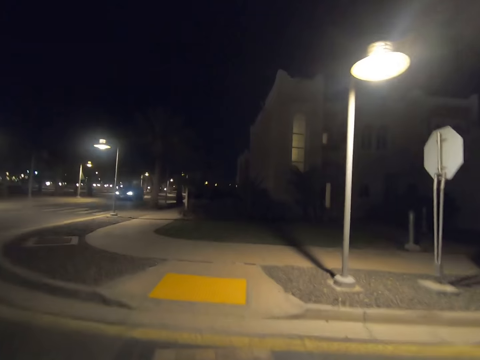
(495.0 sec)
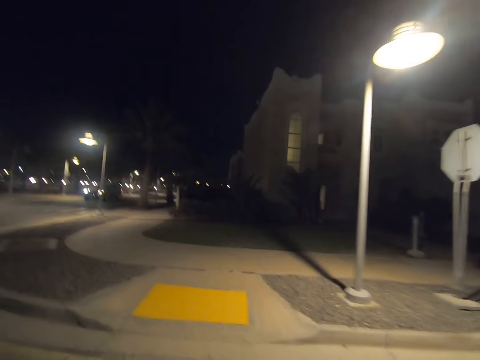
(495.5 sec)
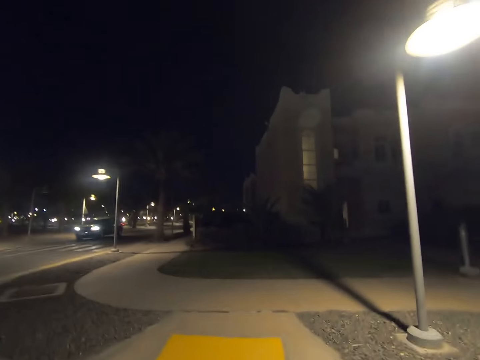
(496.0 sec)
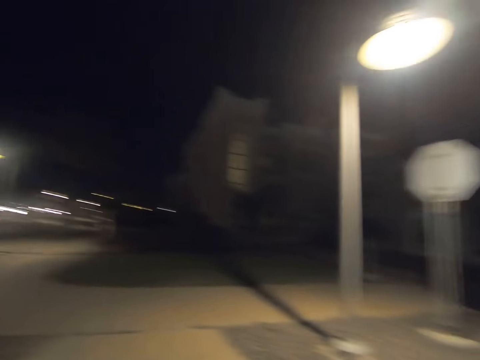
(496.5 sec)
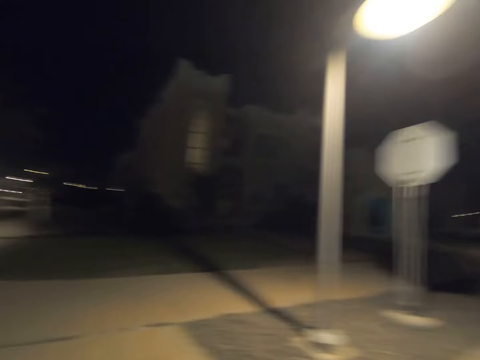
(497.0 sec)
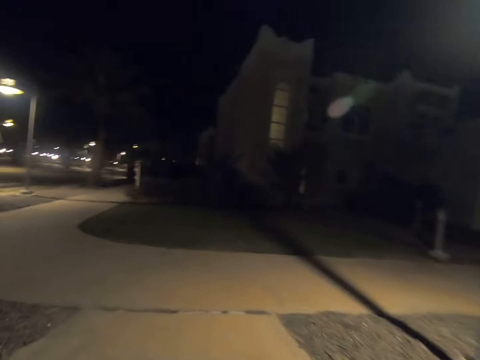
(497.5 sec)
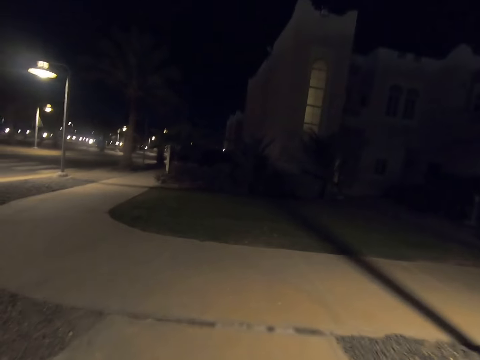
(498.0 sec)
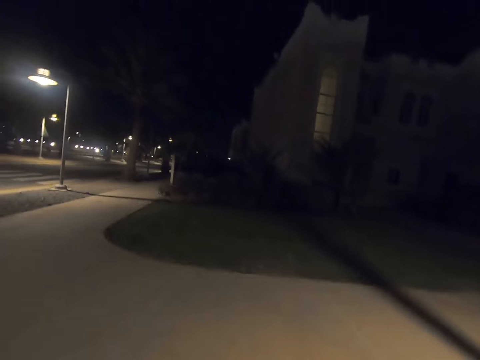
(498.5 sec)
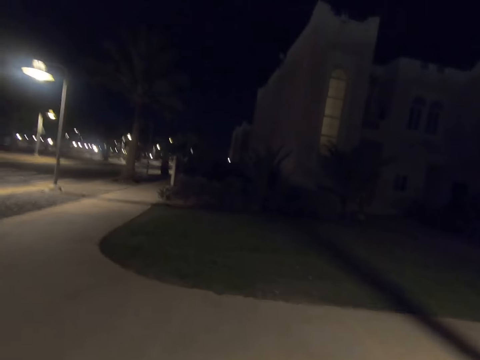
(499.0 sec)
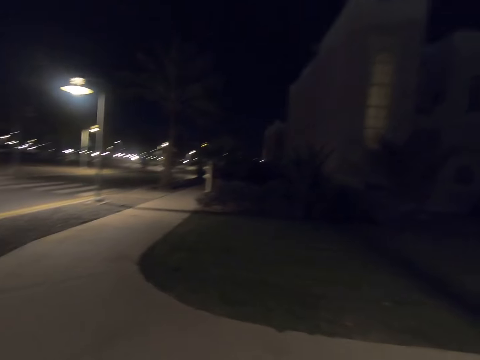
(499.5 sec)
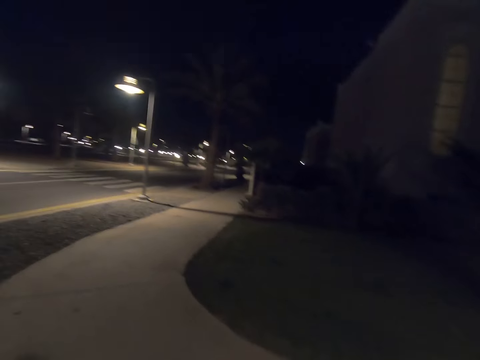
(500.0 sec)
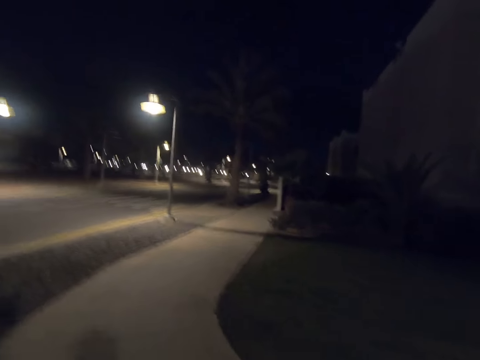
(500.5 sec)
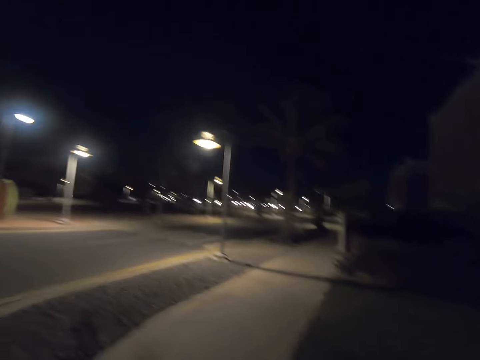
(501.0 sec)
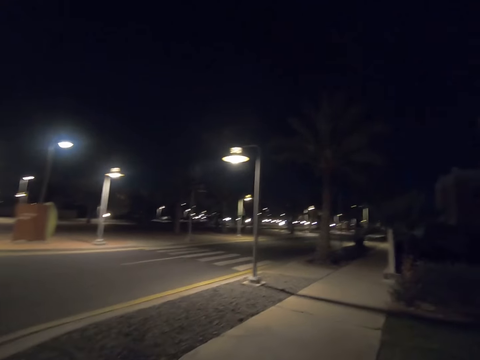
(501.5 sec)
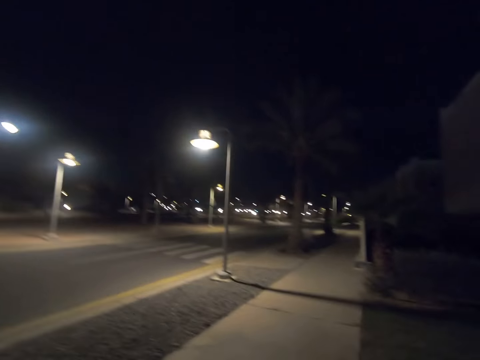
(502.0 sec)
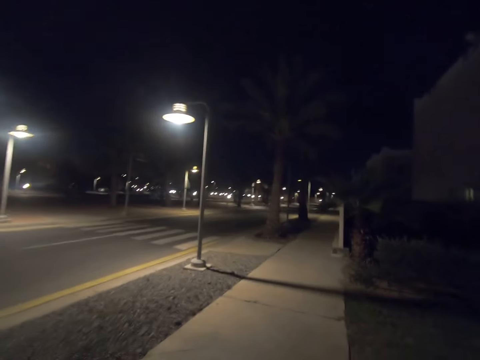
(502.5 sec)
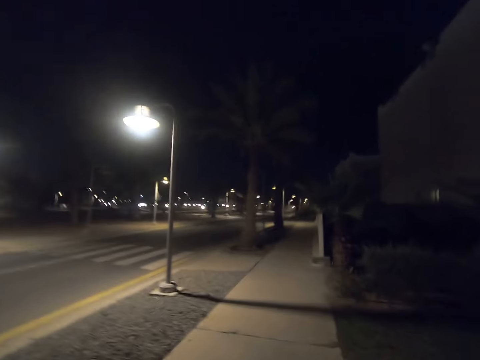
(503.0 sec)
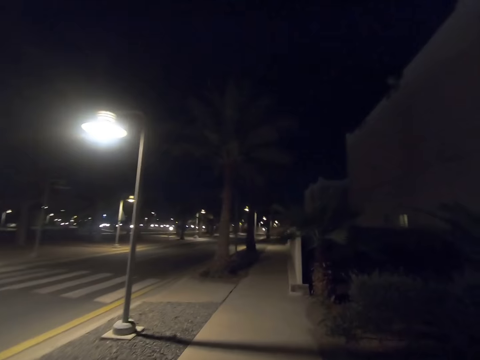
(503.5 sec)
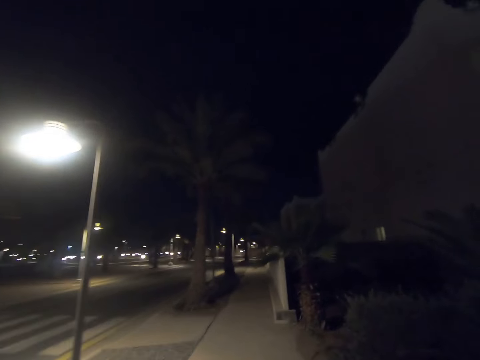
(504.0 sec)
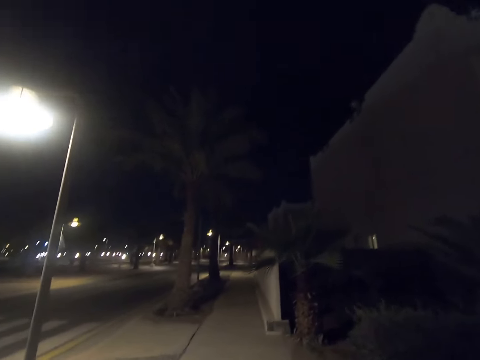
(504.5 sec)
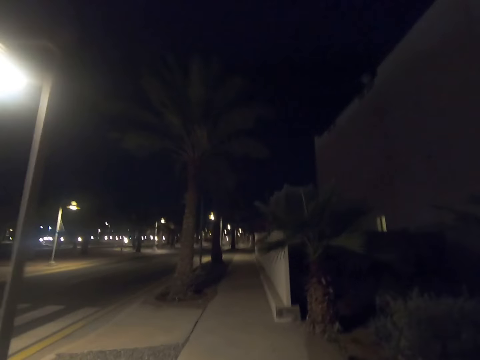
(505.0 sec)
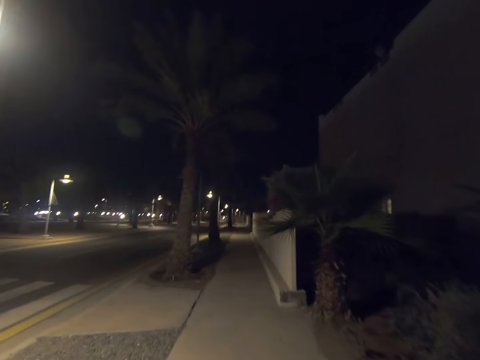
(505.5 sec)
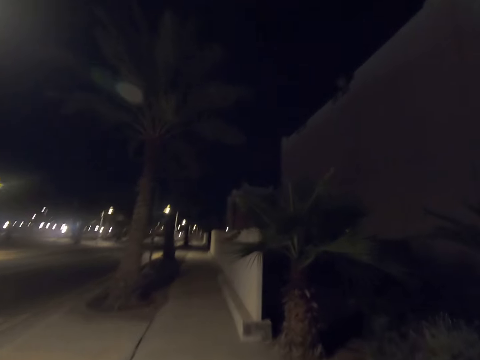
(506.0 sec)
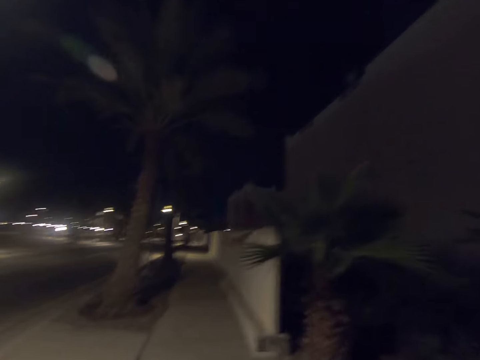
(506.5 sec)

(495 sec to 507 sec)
The camera wearer walks on the pavement. They turn right. They walk forward.

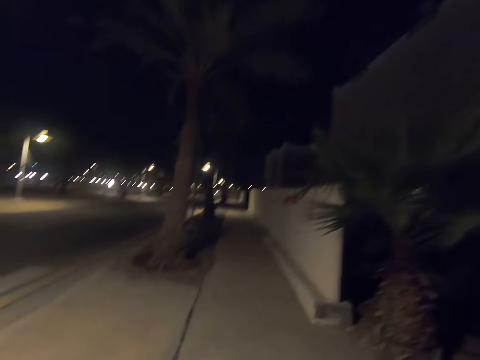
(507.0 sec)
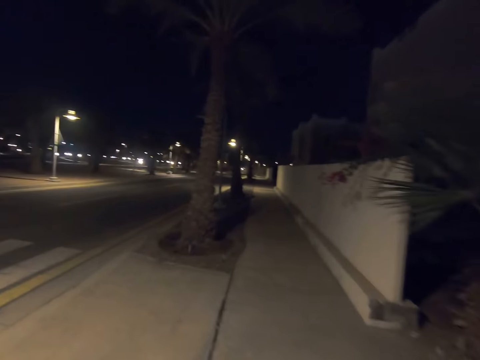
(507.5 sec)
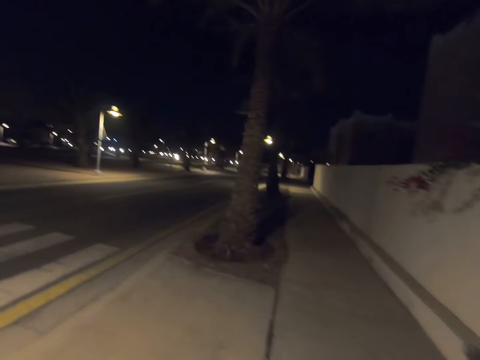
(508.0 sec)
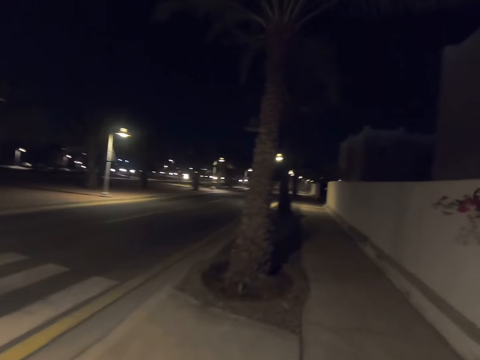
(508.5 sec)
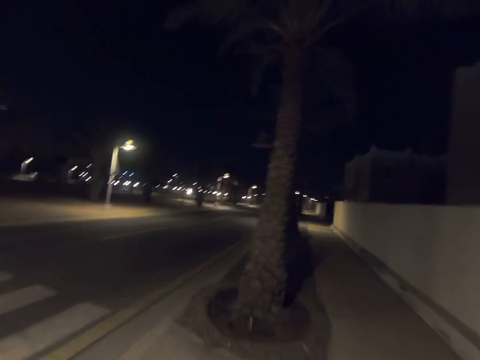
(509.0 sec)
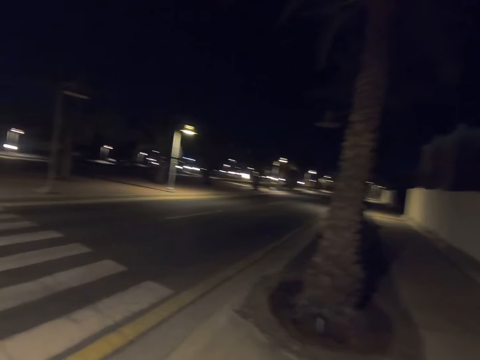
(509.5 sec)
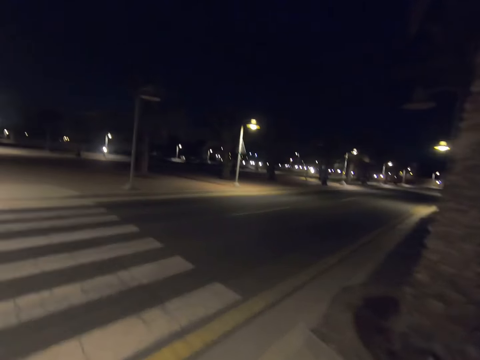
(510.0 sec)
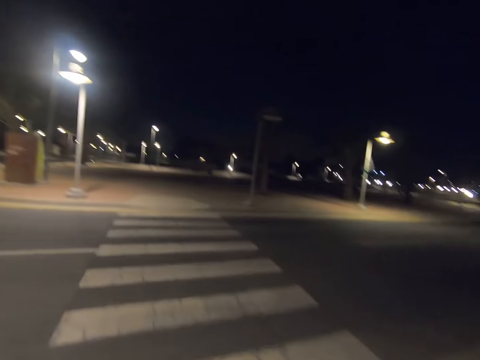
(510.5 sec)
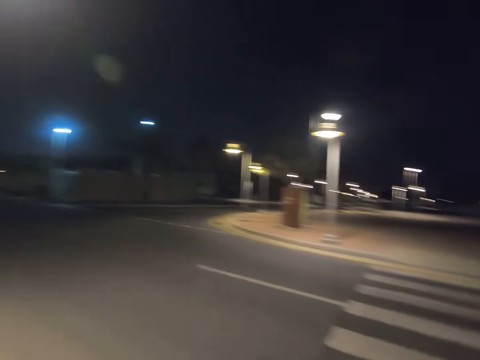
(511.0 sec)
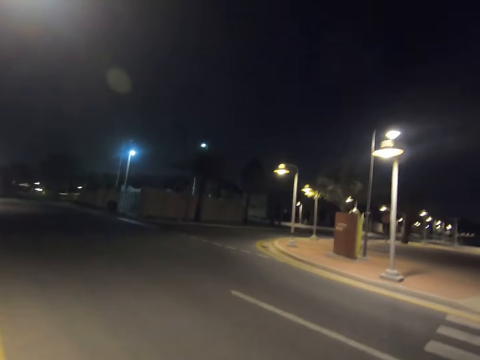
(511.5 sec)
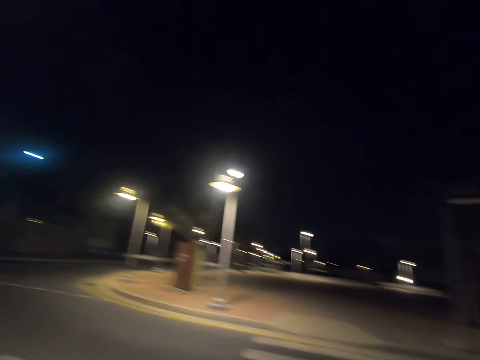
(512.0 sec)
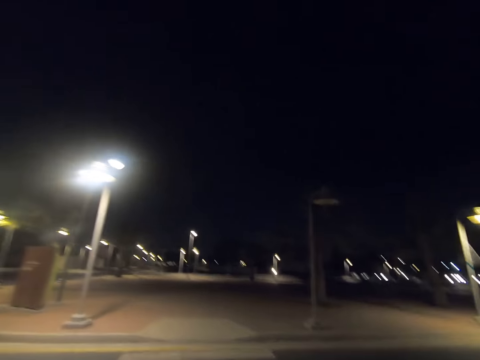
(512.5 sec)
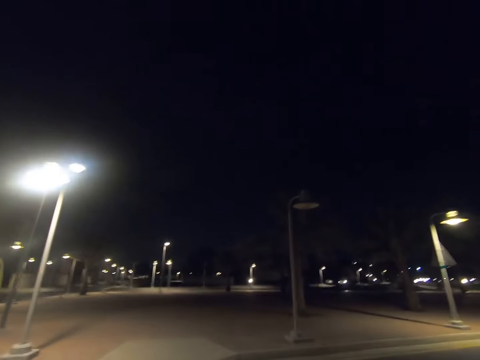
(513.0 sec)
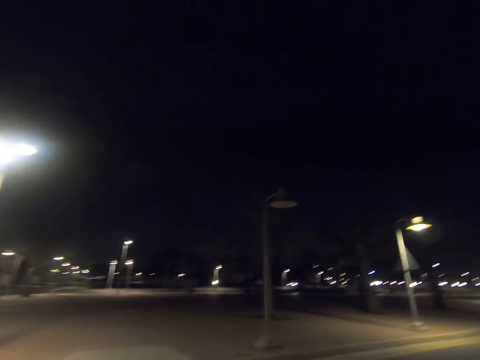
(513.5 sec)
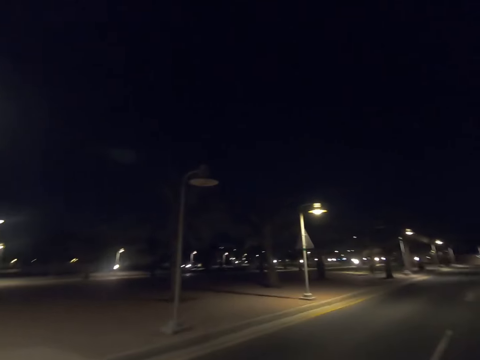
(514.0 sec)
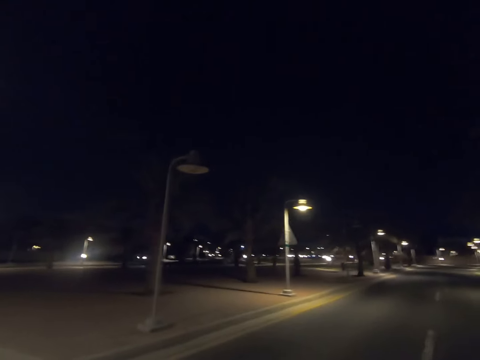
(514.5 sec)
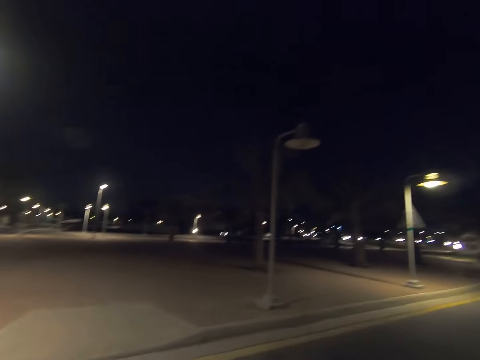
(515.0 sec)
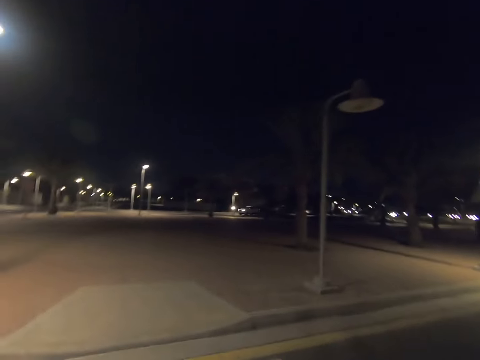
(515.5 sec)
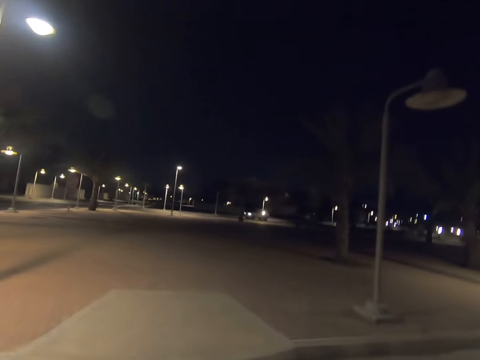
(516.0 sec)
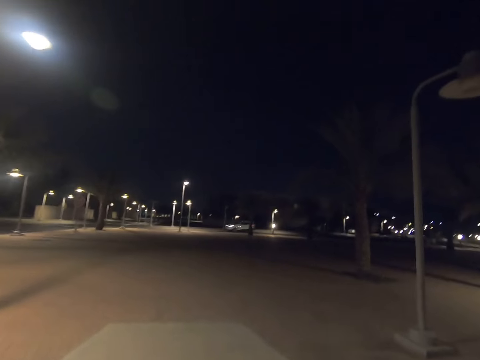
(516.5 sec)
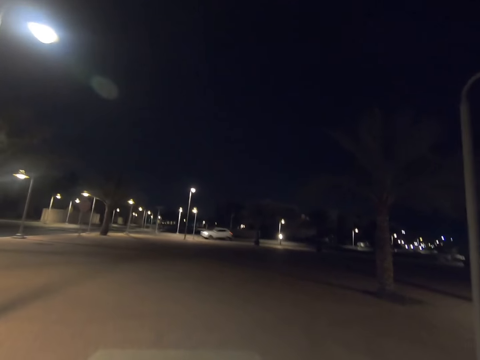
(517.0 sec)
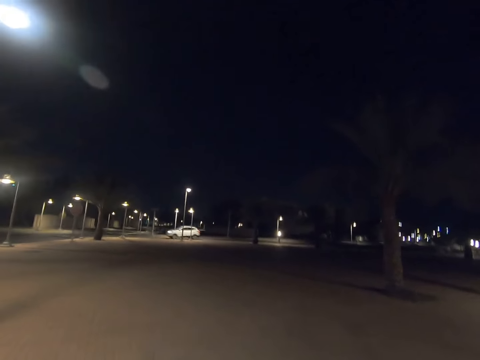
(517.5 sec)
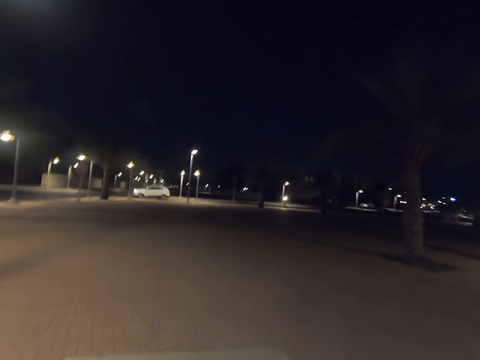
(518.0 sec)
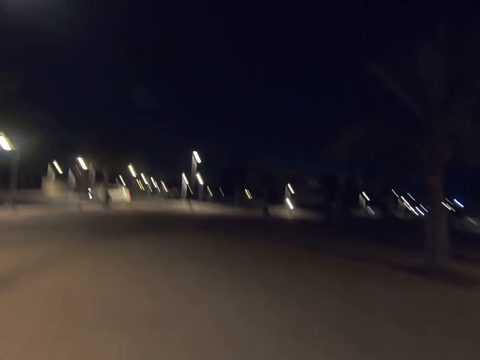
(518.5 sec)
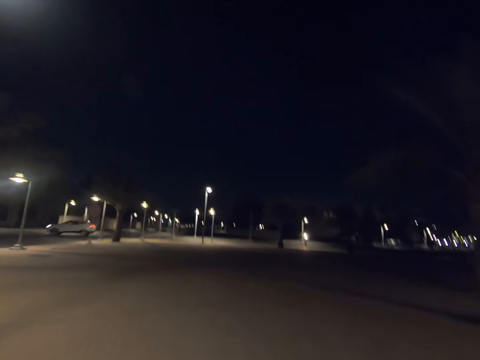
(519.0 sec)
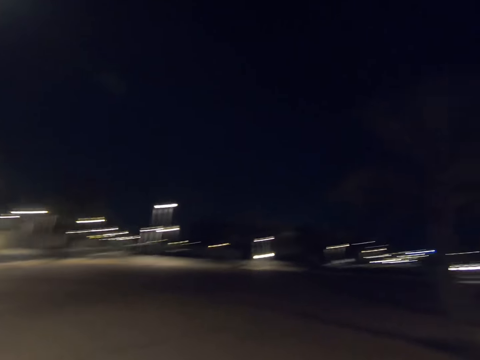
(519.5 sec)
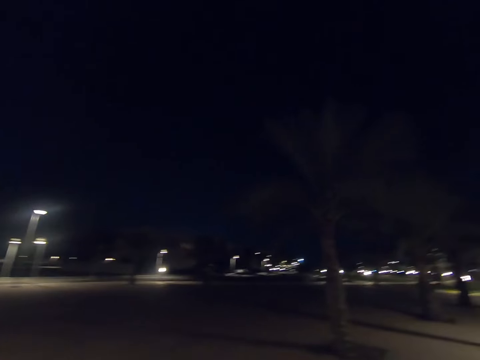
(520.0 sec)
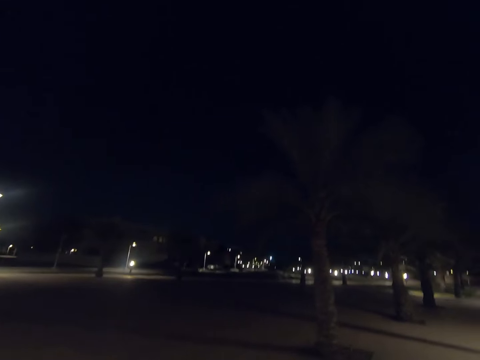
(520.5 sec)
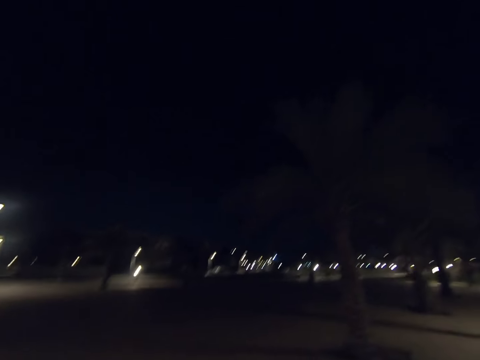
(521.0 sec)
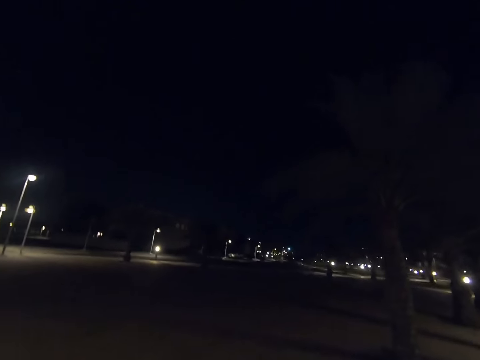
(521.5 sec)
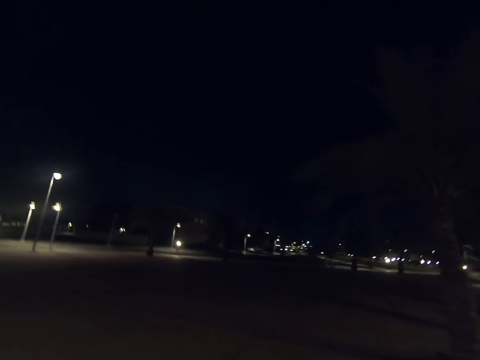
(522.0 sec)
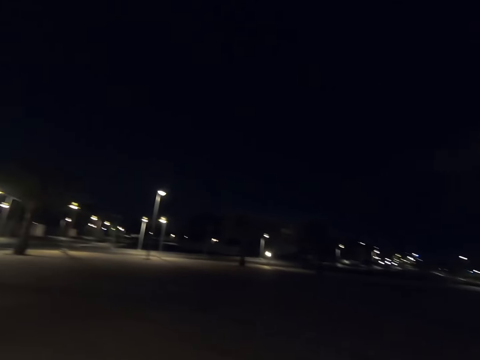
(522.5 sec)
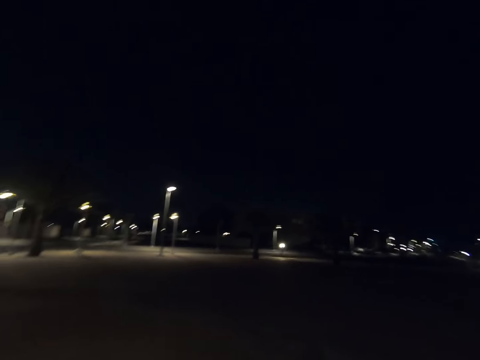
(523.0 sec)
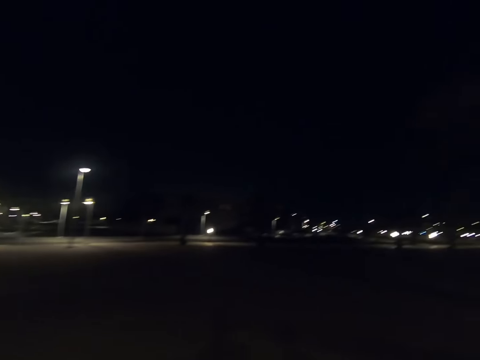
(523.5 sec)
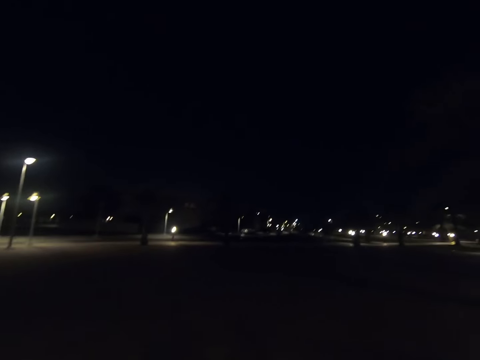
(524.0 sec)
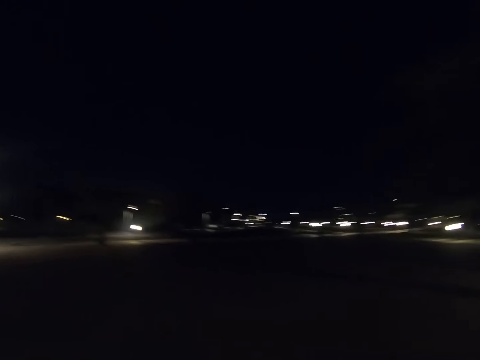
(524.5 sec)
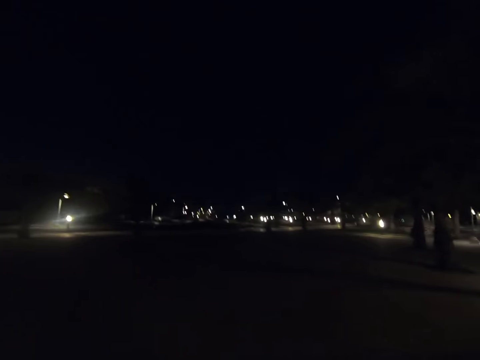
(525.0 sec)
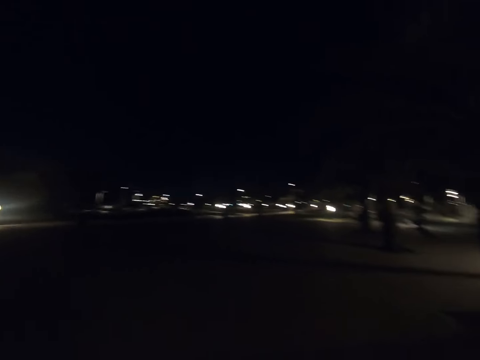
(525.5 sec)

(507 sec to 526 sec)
The camera wearer turns left. They look left. They cross the road. They look forward. They look right. They walk forward. They look right. They look forward. They look right.
